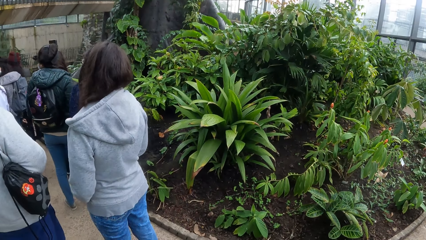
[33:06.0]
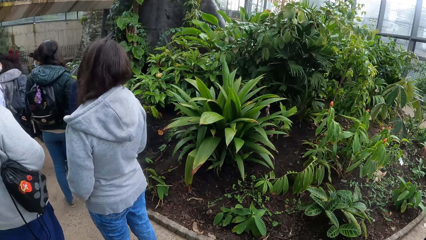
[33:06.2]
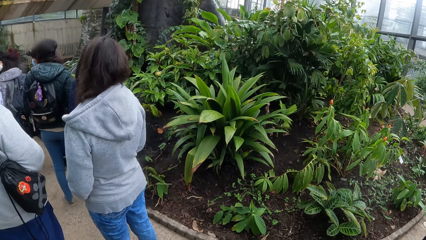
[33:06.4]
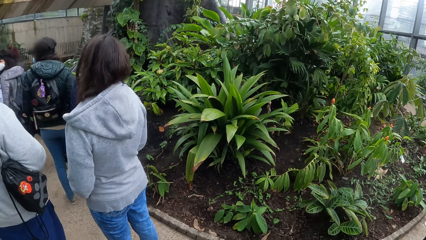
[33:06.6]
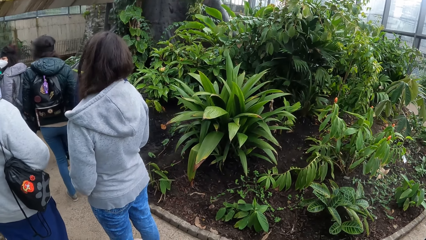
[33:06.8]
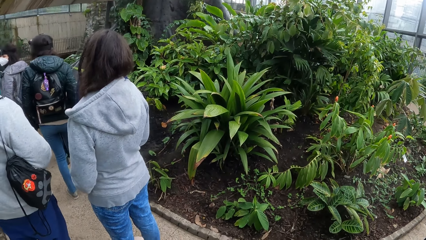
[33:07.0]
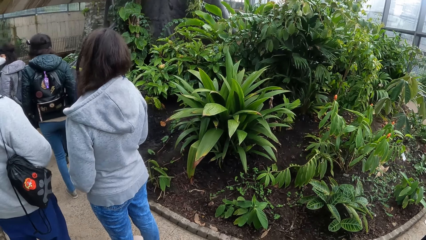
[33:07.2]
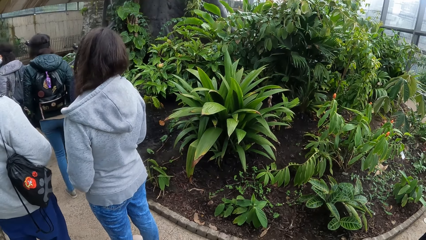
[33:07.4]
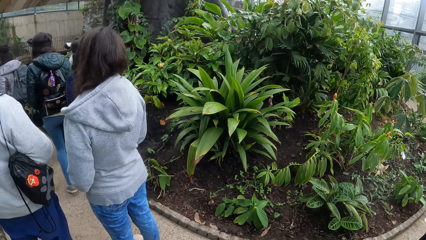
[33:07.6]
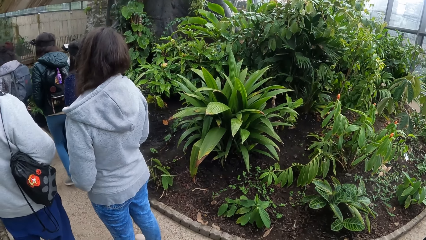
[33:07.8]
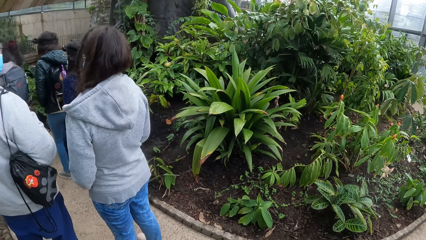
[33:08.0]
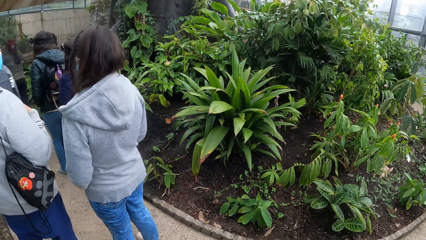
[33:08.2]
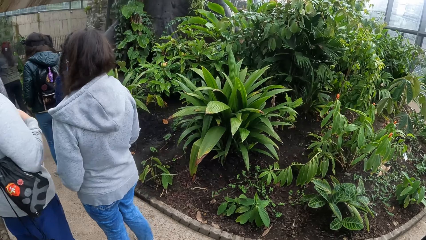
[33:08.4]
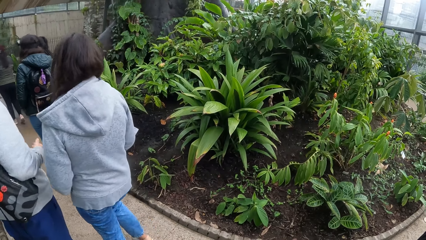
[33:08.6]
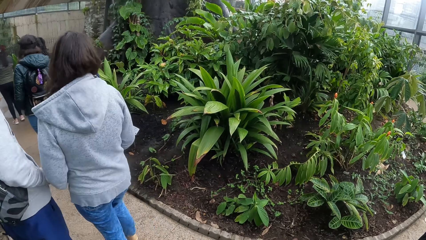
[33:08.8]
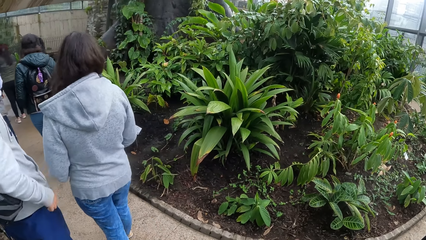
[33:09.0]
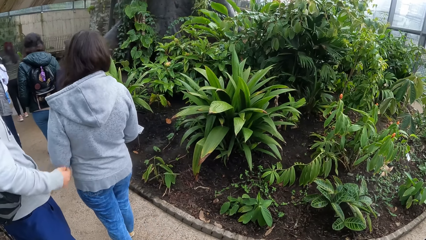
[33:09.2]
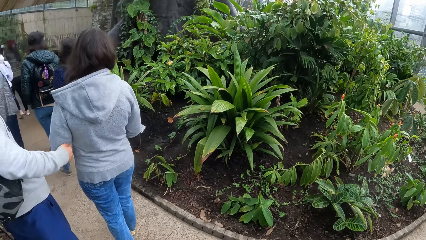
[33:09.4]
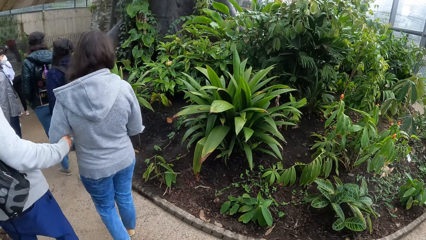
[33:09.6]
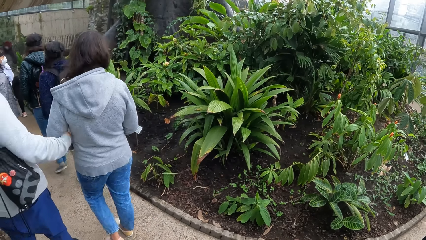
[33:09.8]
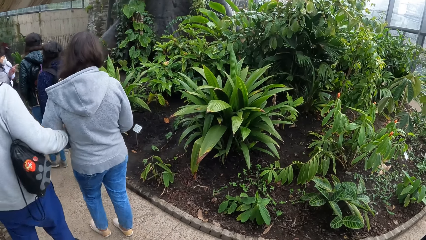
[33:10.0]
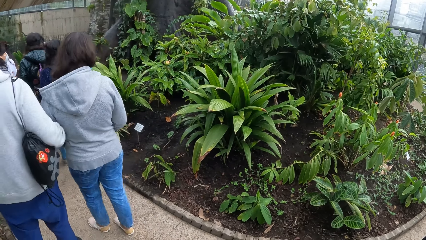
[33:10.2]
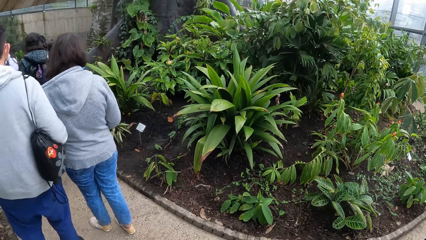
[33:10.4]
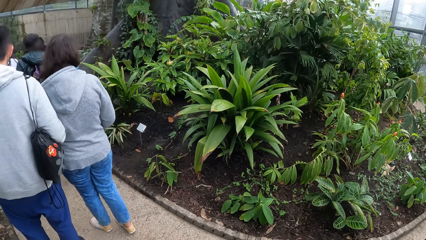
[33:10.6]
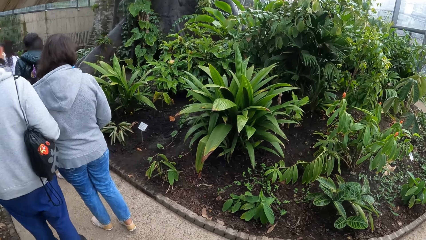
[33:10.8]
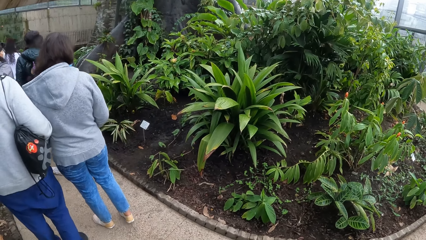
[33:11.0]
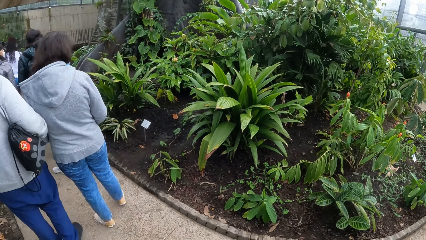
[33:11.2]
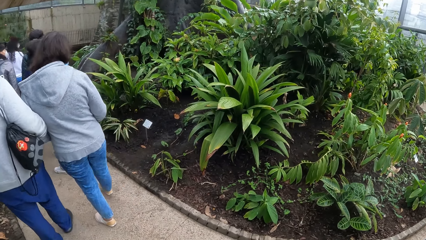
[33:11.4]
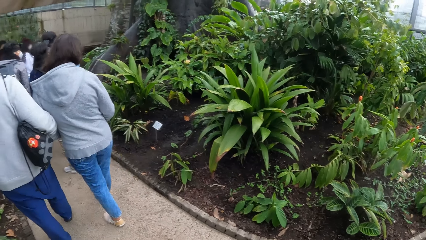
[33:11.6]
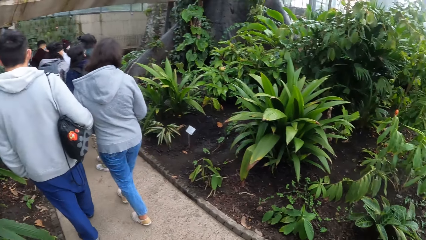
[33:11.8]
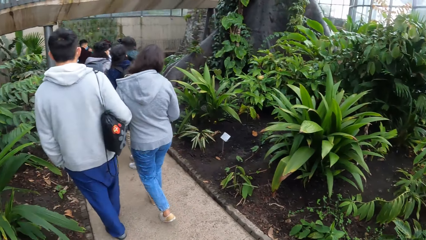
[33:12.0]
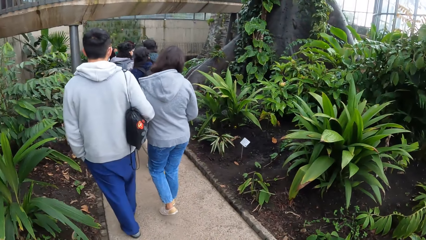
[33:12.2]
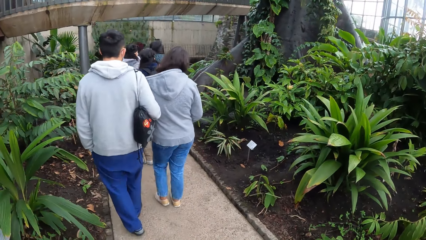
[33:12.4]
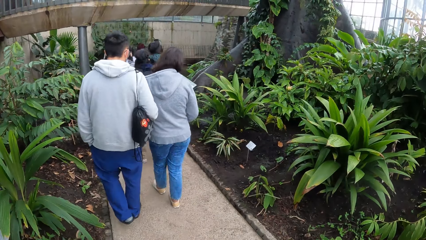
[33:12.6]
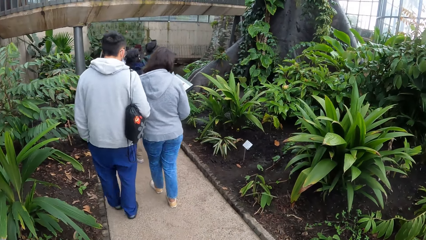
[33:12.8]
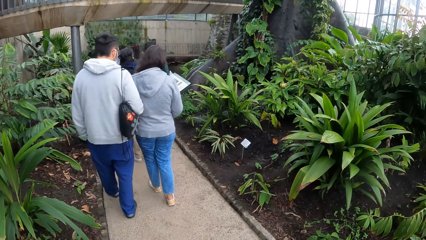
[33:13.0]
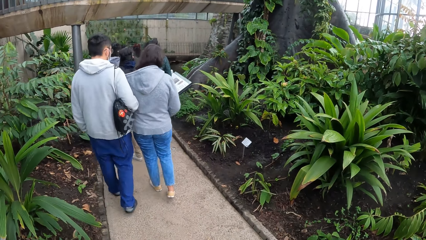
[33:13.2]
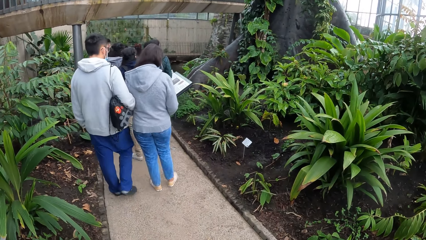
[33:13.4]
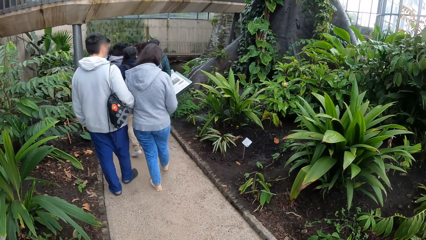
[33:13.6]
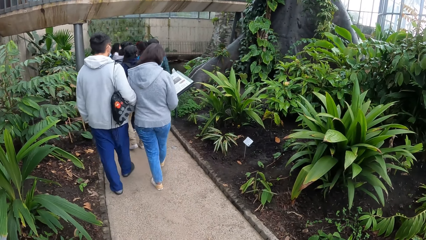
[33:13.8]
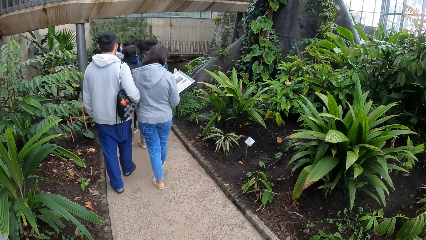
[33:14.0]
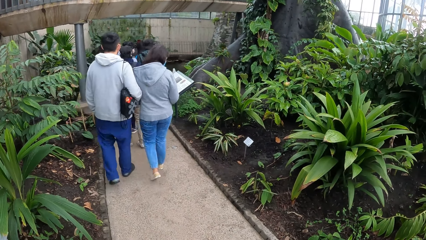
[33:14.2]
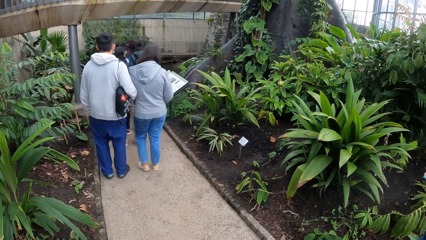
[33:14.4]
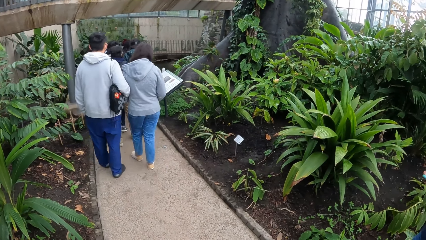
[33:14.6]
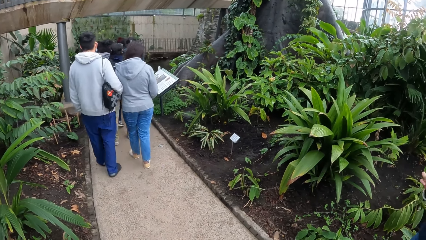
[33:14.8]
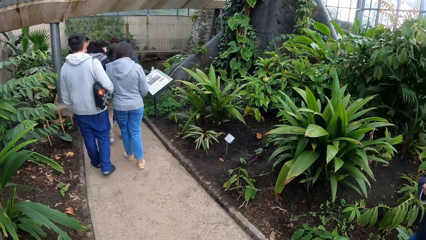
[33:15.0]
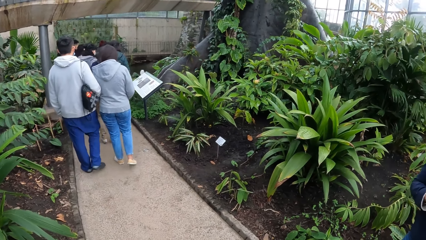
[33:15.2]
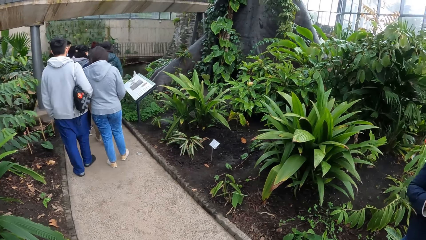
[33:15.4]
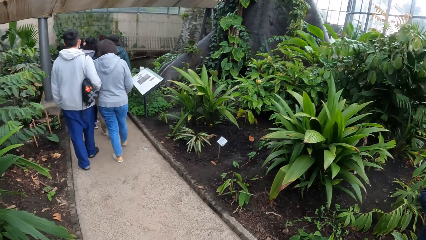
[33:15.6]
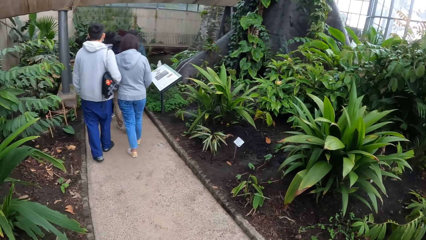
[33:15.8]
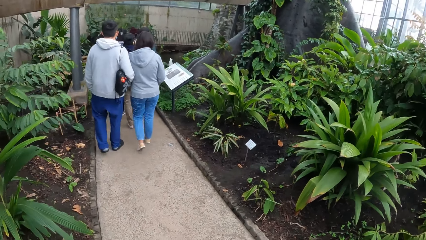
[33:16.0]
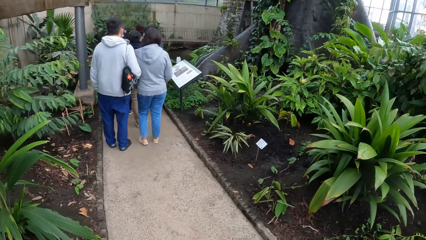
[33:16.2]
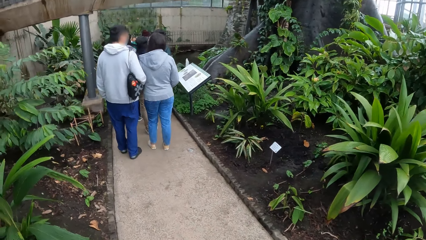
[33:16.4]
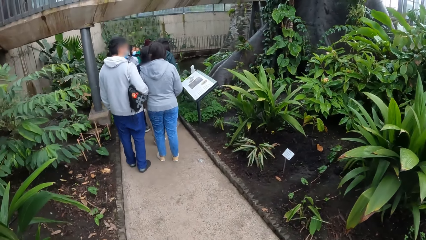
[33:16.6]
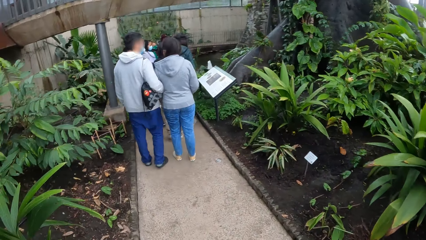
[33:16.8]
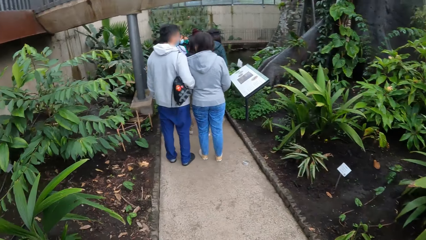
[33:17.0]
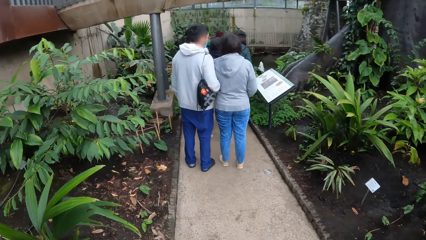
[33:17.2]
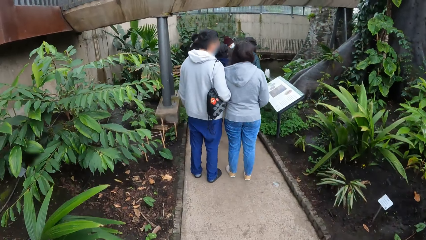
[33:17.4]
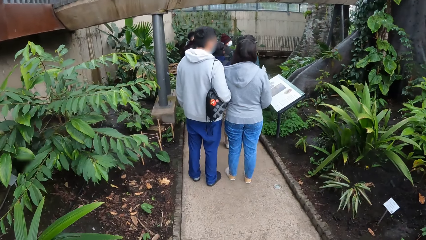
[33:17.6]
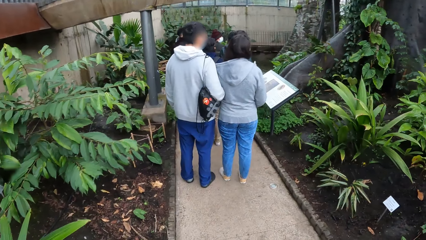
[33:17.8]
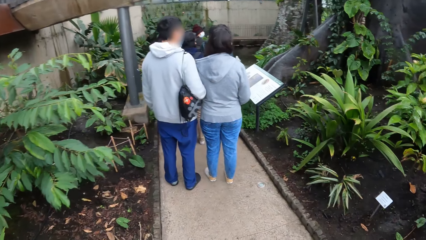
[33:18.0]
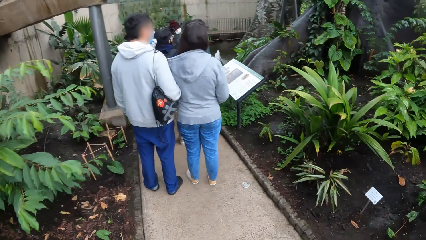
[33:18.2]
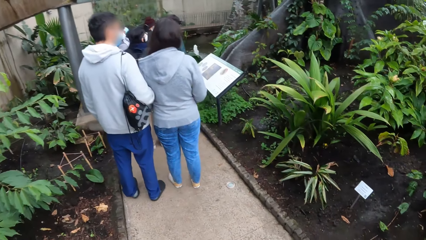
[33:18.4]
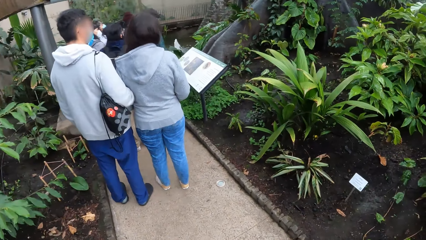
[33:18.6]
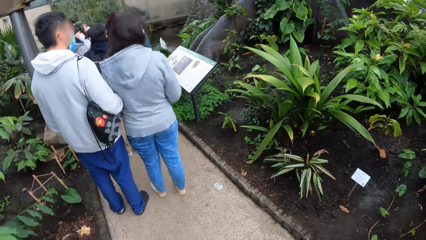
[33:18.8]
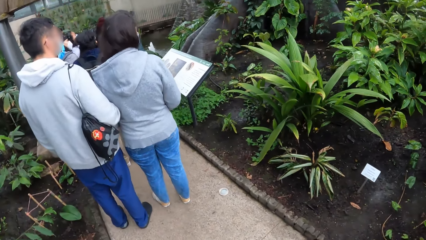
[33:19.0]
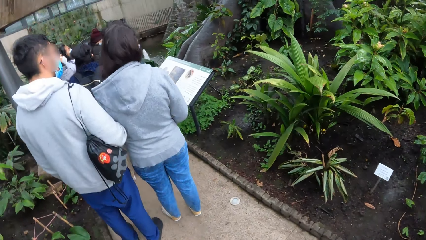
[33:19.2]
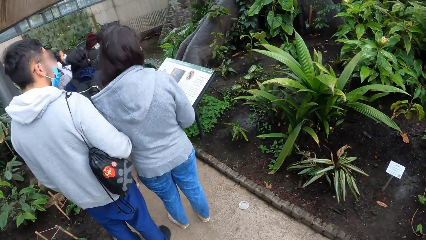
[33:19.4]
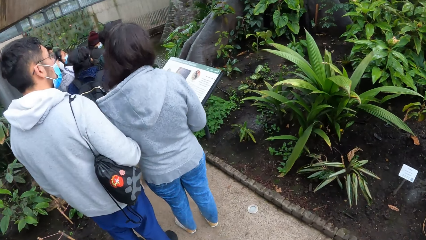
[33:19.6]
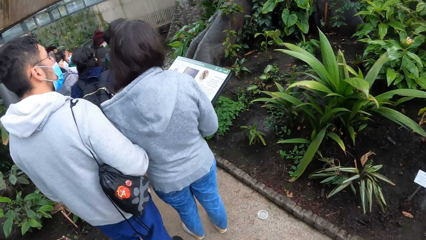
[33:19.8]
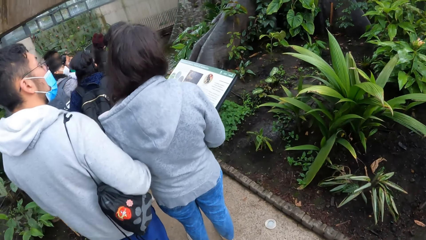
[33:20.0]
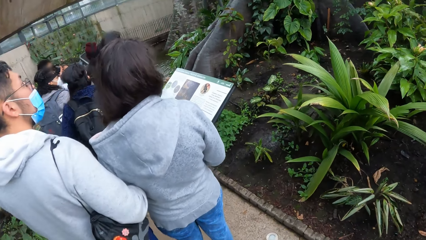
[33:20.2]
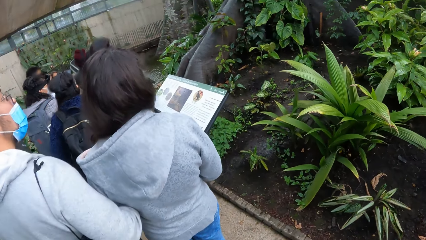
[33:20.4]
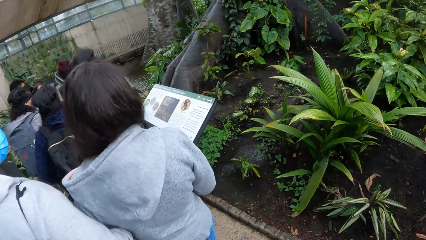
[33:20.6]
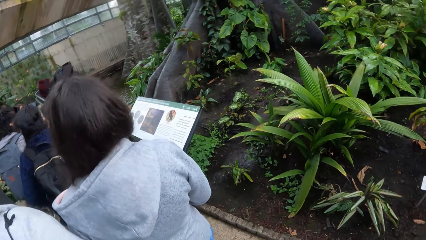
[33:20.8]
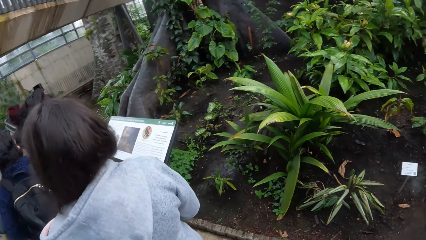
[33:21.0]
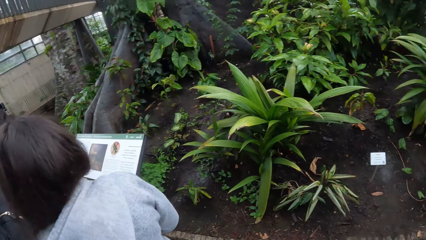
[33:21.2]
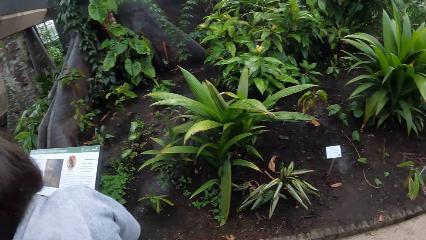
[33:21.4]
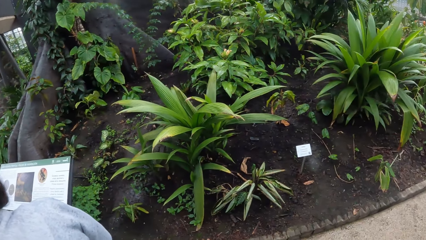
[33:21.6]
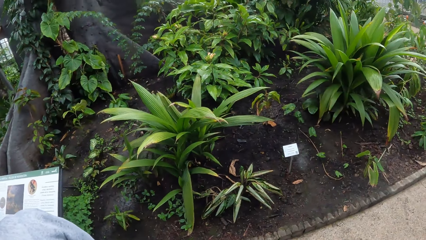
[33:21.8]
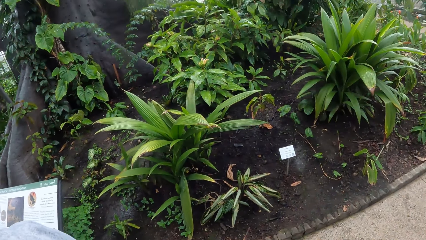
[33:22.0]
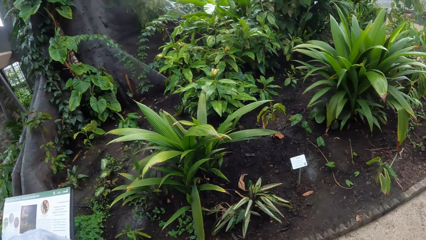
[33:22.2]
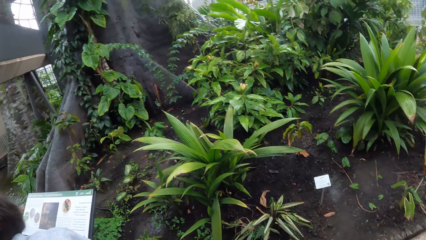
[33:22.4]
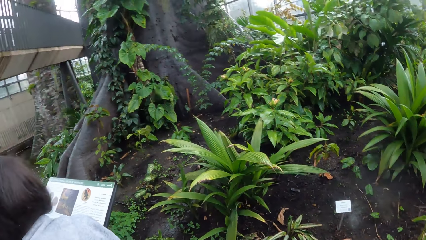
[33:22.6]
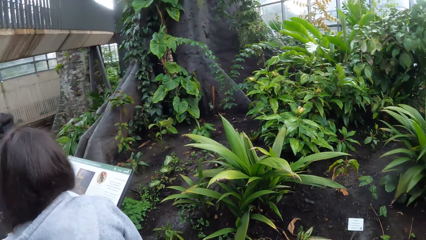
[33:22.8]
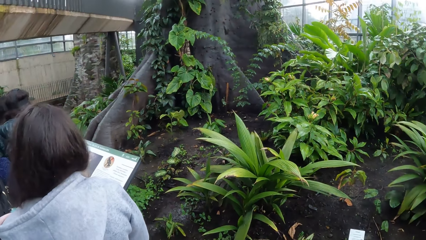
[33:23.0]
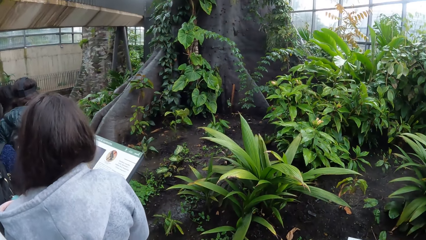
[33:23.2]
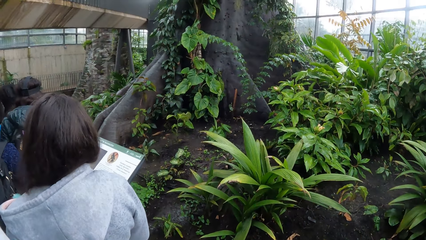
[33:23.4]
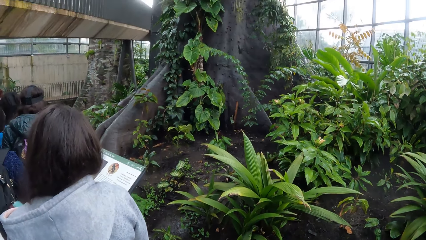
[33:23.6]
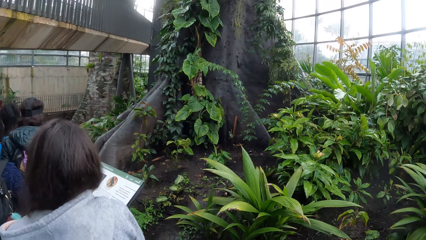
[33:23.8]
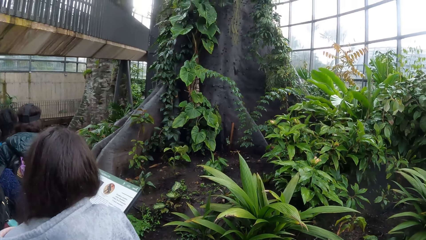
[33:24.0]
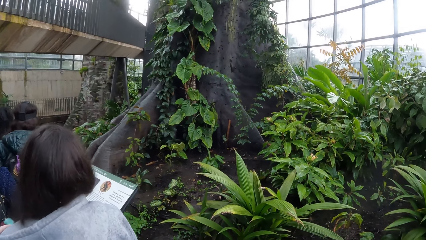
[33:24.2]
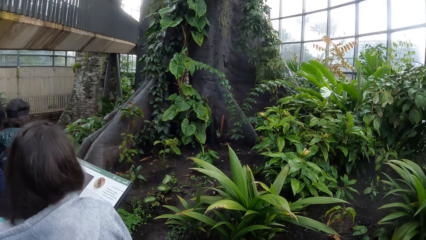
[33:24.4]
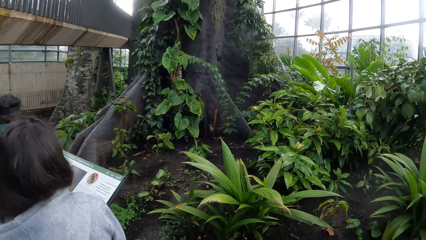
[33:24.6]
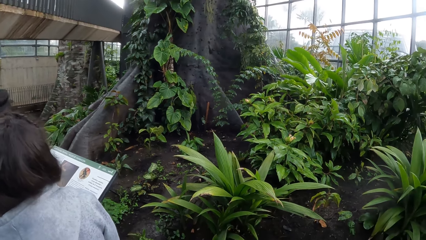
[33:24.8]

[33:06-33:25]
The camera wearer checks plants in the garden with the group of people. A man holds a woman on the elbow with his right hand. The man reads from a board about plants in the garden. The camera wearer starts walking. They look at the plants.
